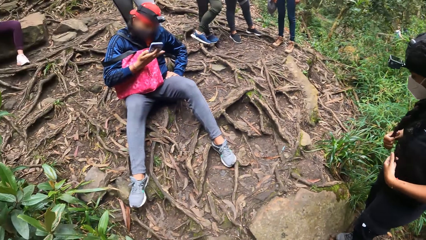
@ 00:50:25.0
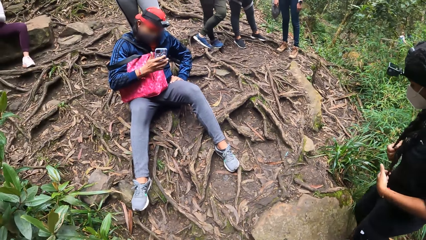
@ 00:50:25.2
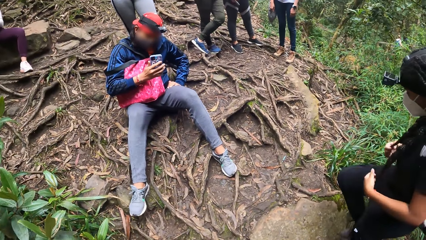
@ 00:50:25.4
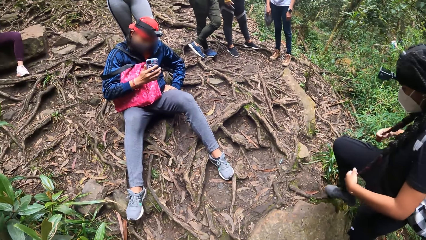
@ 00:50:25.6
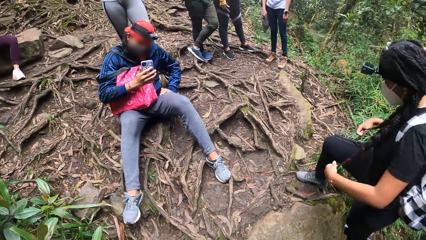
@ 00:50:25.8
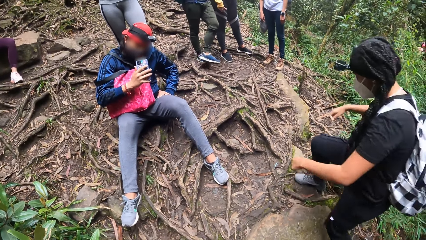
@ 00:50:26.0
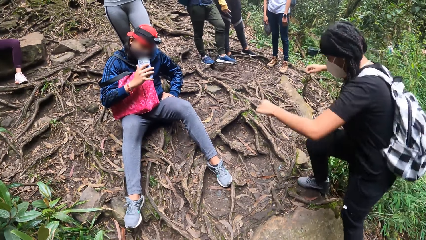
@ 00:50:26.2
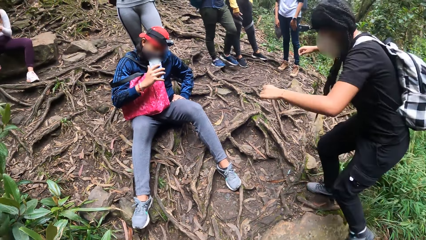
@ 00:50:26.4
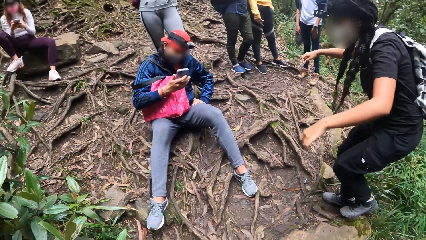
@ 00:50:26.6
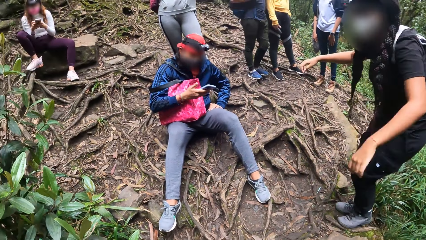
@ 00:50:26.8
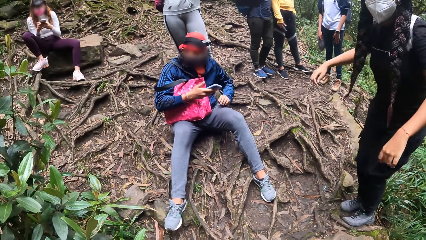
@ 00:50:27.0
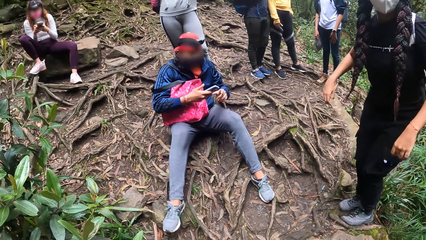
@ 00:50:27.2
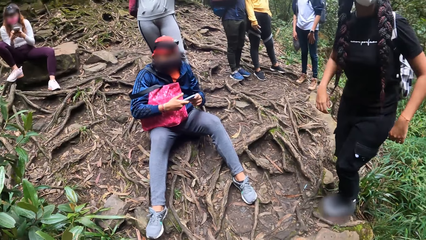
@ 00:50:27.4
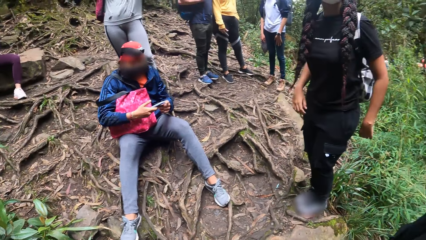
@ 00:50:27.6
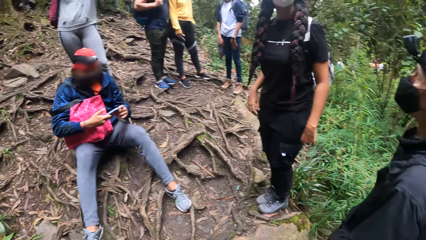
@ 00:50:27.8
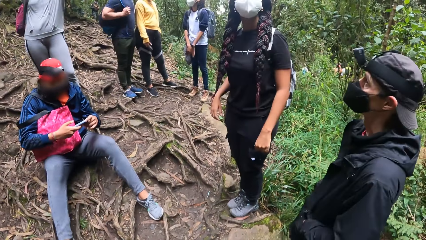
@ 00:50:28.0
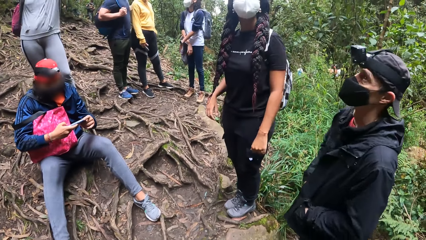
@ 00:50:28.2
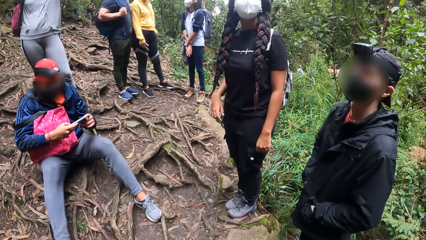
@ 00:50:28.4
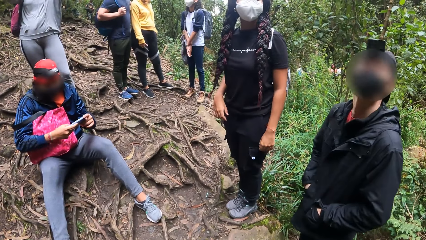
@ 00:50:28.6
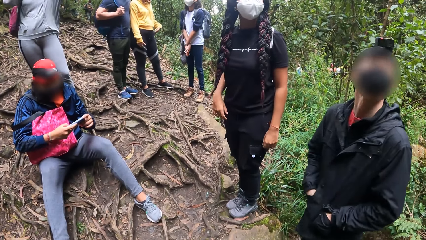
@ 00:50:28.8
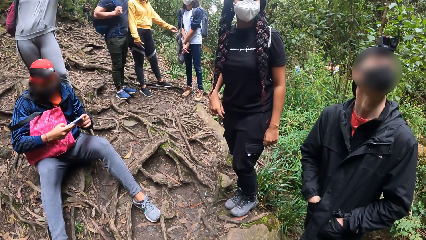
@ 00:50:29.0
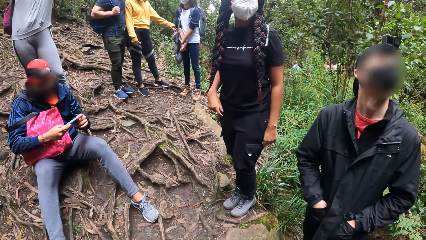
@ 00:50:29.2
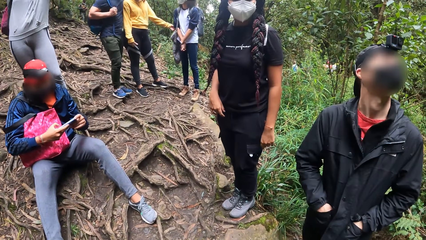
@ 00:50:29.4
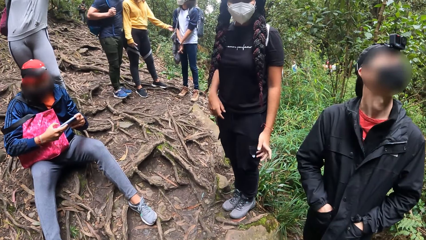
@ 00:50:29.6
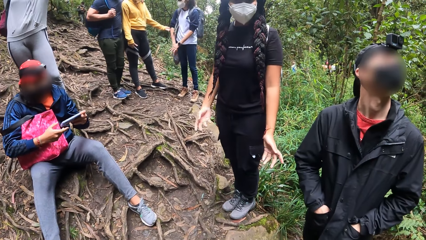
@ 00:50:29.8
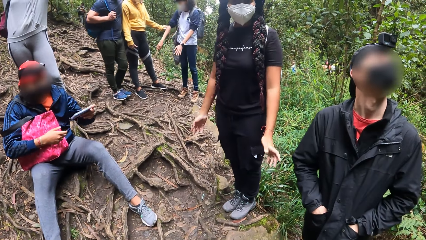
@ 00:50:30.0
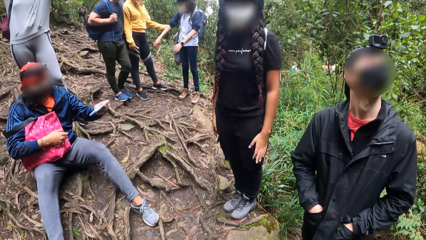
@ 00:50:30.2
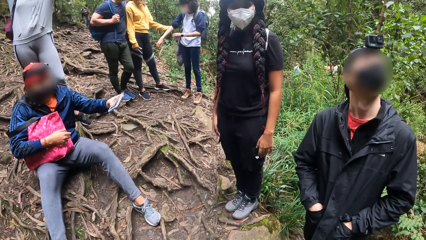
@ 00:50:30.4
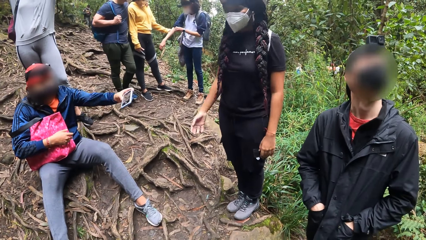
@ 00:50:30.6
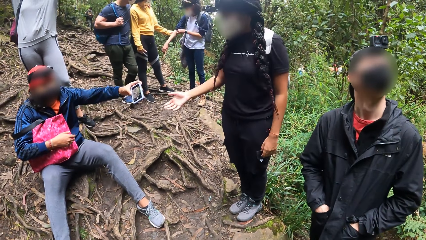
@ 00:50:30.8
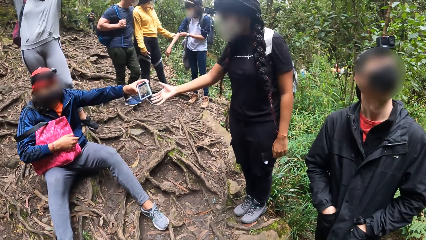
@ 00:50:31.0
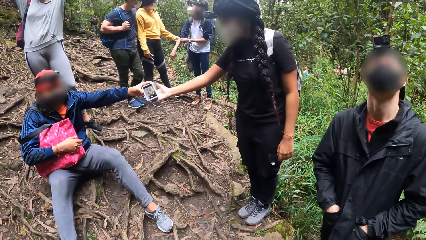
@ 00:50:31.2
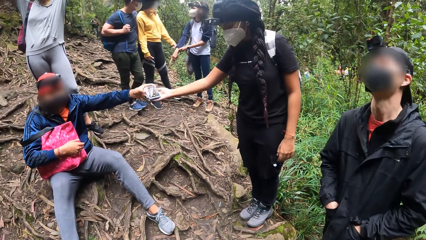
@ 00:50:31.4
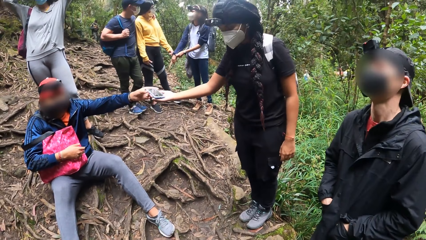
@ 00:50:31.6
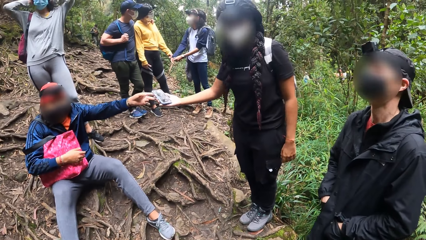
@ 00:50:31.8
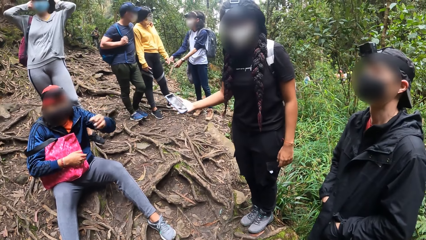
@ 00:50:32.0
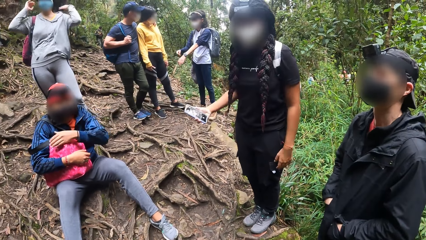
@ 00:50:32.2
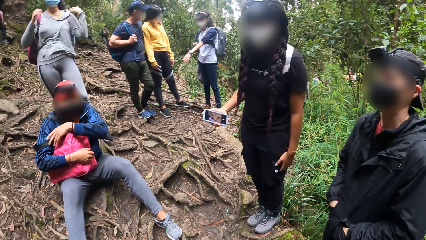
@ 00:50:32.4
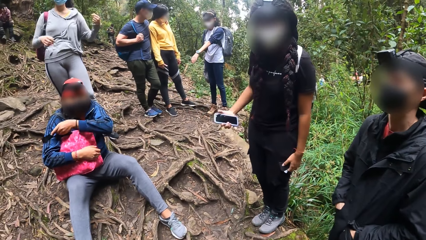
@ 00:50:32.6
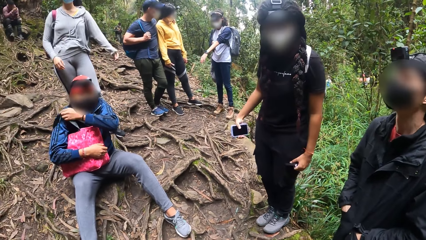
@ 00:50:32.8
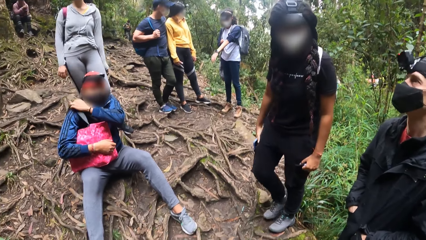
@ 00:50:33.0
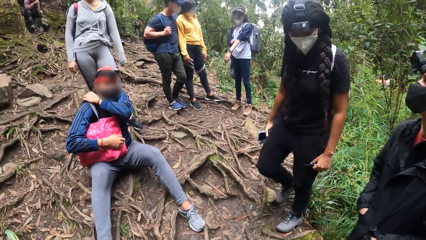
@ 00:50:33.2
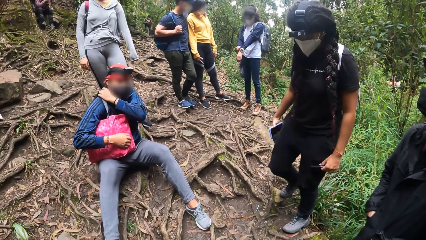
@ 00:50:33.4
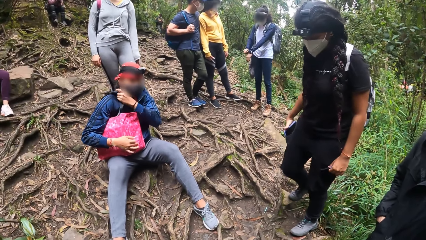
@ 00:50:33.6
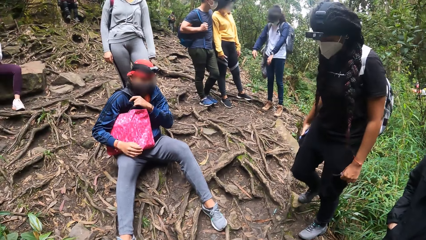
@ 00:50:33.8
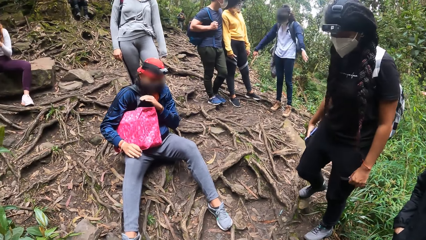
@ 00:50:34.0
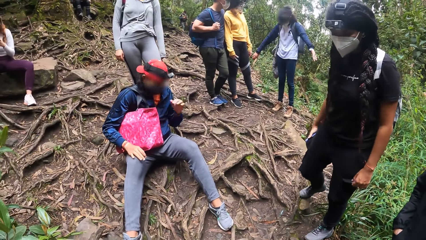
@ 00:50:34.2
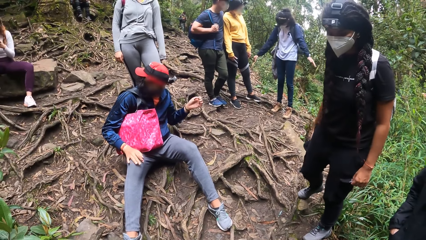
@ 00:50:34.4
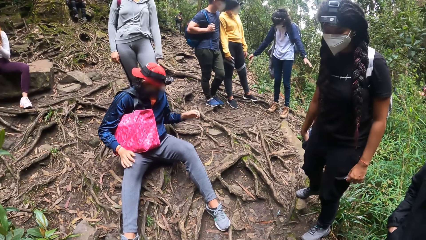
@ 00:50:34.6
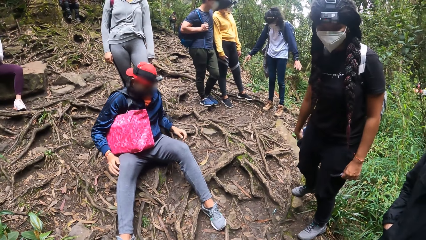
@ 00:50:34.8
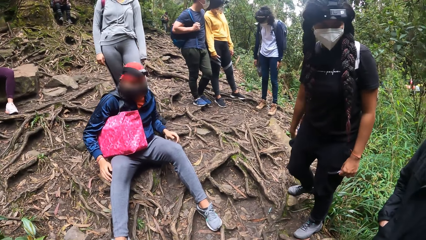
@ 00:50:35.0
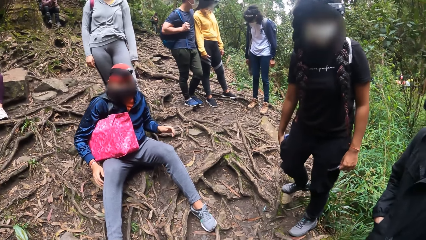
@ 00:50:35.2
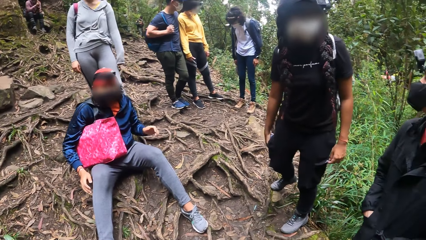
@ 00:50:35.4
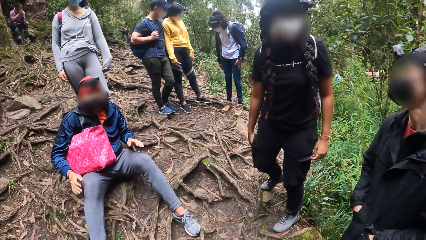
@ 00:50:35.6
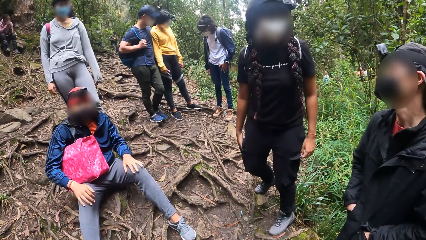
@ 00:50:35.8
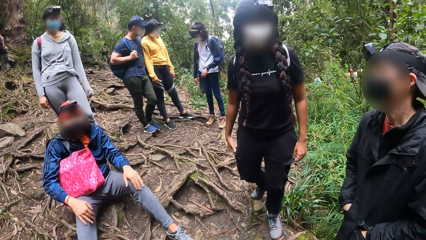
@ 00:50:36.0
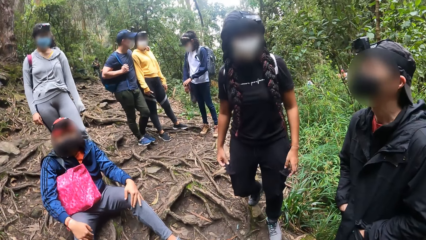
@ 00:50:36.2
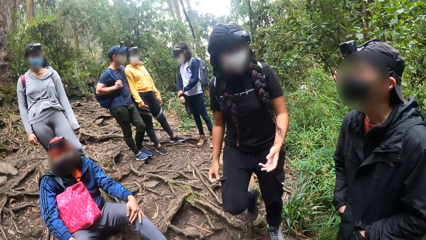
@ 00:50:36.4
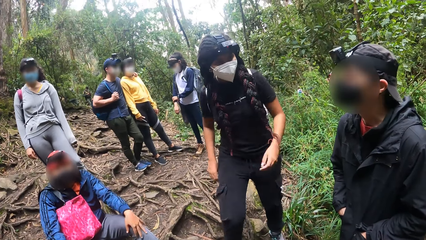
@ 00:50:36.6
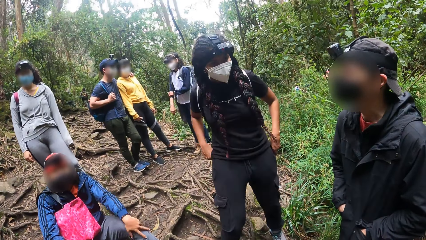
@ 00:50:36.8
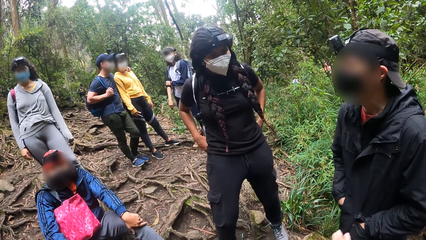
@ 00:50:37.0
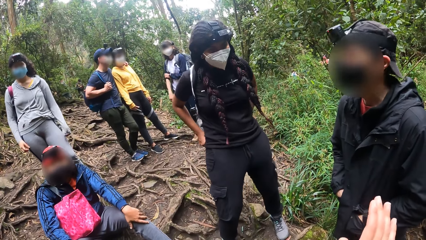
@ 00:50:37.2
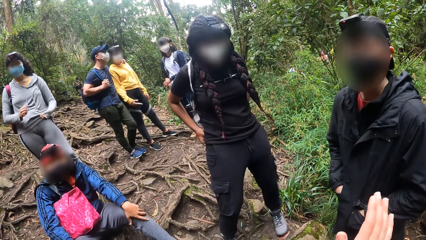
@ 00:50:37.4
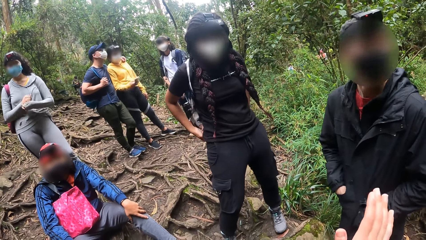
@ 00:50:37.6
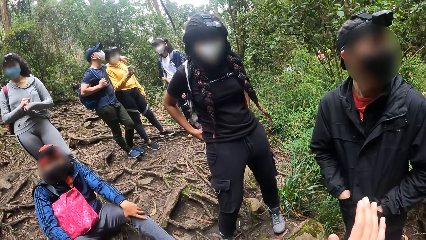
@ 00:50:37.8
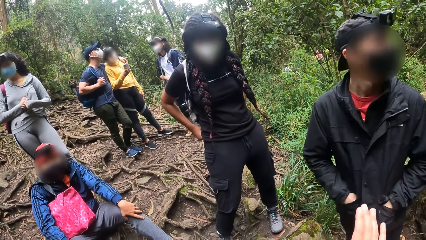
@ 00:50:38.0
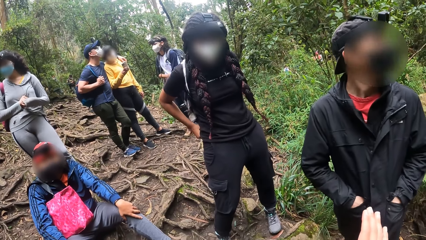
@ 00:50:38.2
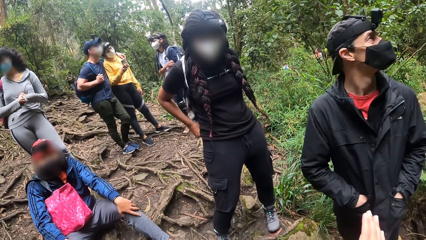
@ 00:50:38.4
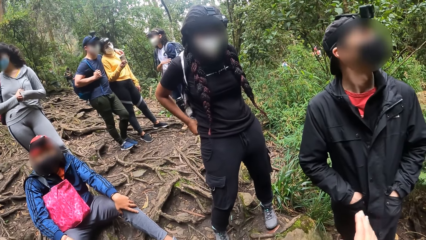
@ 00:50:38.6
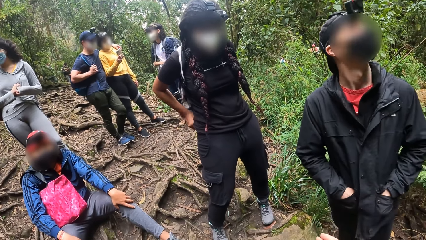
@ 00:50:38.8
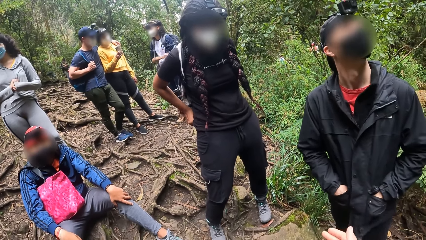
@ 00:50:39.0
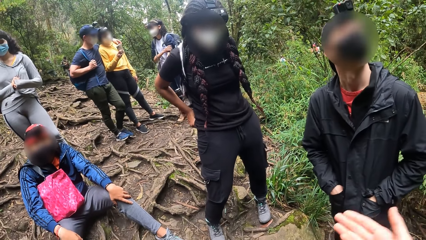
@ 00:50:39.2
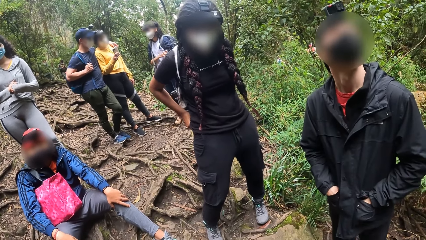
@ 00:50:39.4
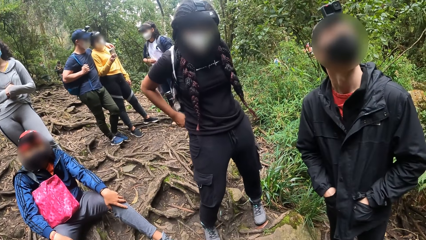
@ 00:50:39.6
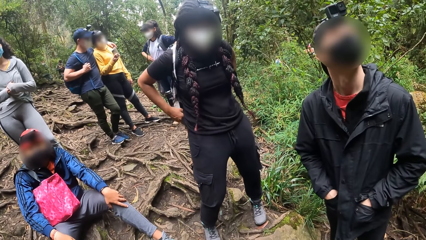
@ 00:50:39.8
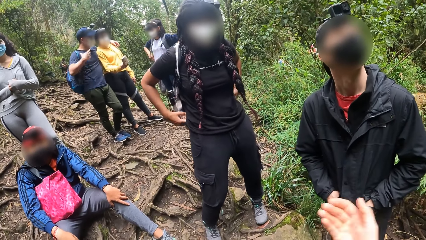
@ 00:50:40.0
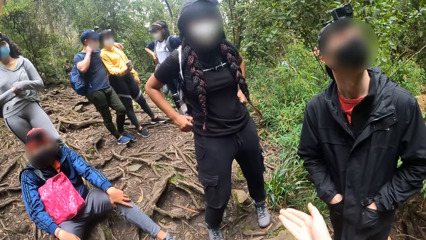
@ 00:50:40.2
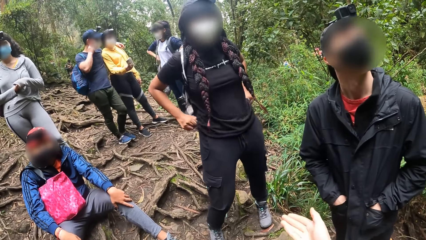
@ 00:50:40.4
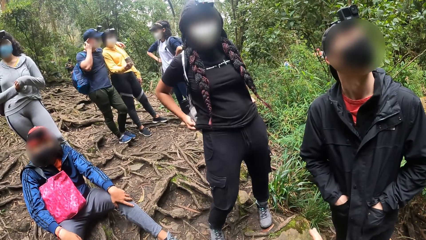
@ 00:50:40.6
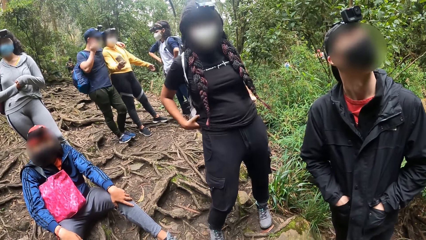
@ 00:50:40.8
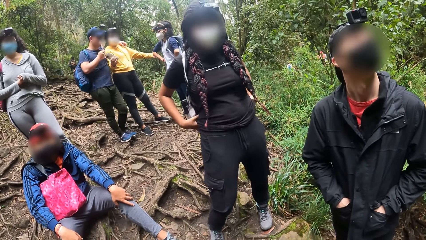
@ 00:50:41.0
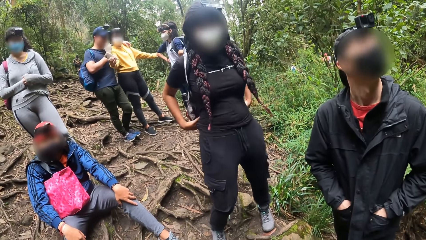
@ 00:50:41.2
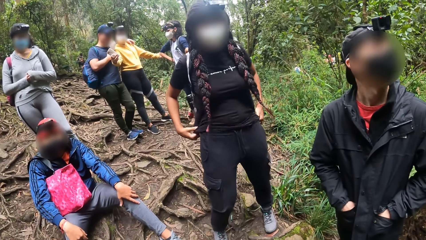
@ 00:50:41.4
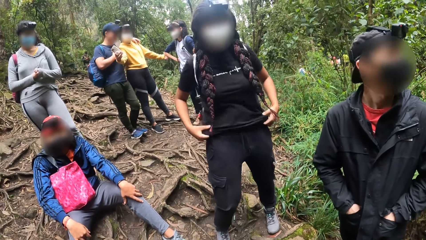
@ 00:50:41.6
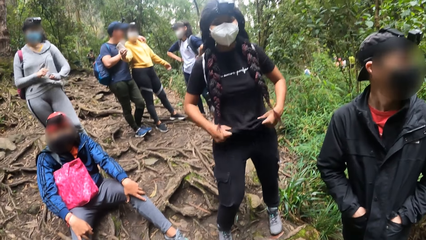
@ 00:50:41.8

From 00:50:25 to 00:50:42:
A man takes a picture with the phone. The man looks at the phone. A lady gesticulates. The man passes the phone in his hands to the lady with his left hand. The lady takes the phone. The man adjusts the bag strap. The lady puts the phone in the pocket. The camera wearer gesticulates with the right hand. The lady adjusts her clothes.
